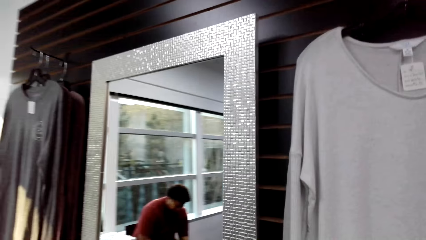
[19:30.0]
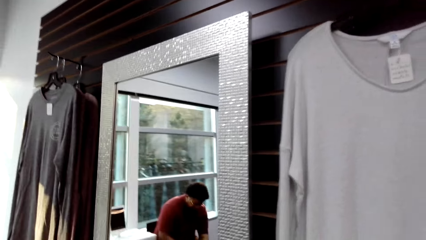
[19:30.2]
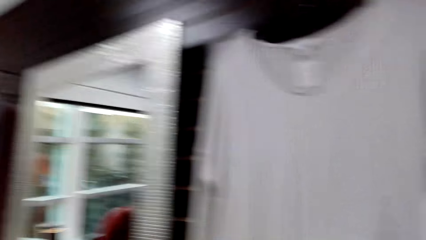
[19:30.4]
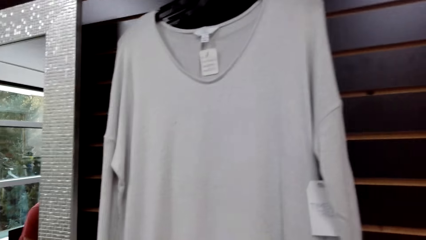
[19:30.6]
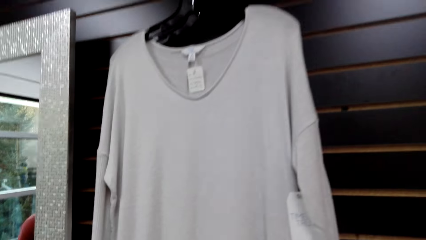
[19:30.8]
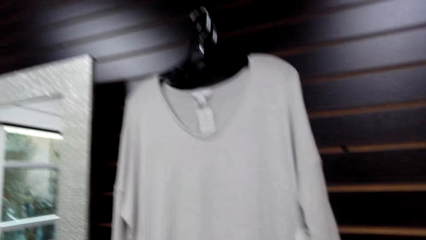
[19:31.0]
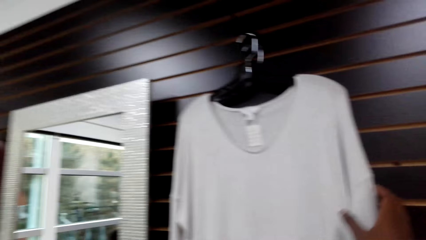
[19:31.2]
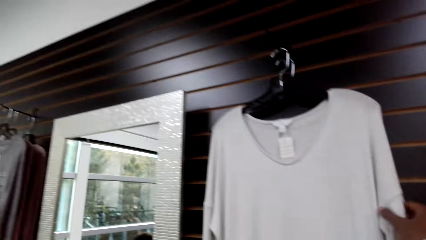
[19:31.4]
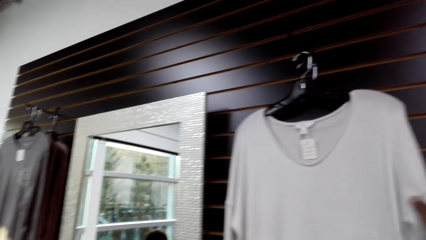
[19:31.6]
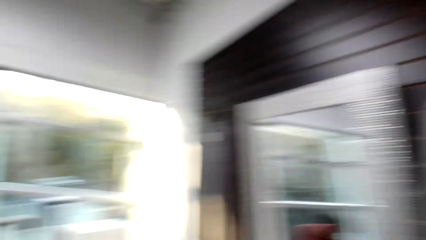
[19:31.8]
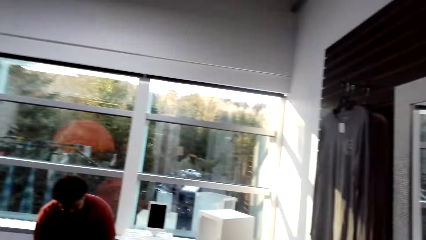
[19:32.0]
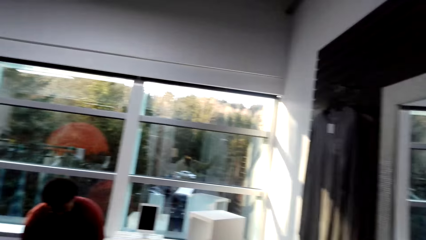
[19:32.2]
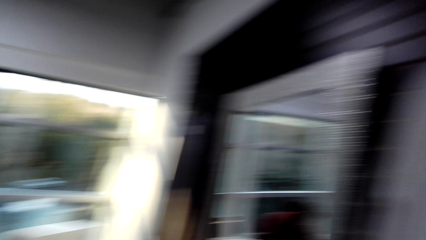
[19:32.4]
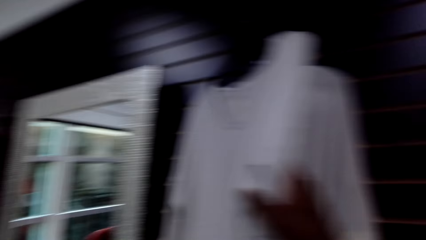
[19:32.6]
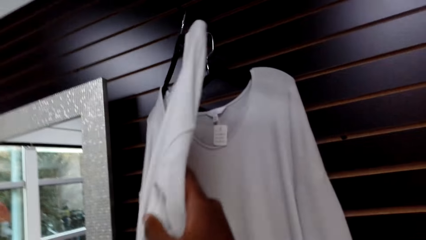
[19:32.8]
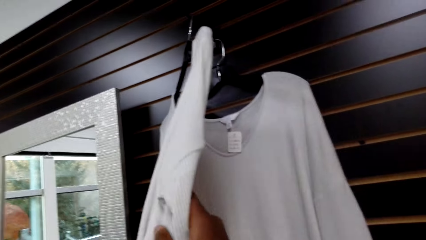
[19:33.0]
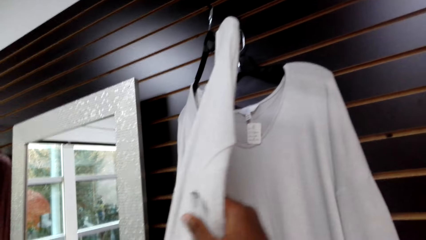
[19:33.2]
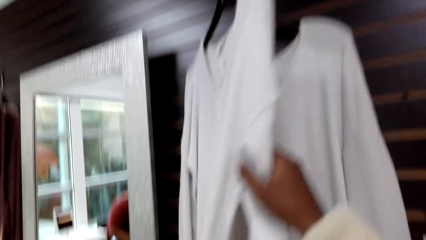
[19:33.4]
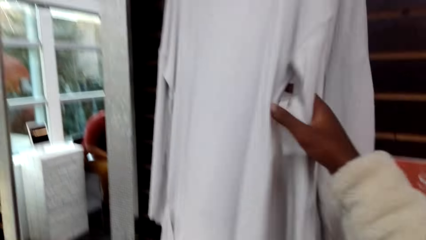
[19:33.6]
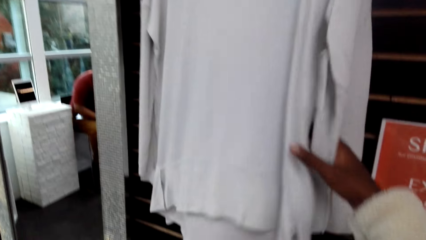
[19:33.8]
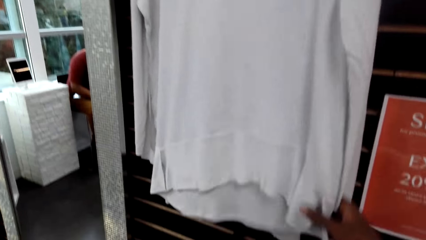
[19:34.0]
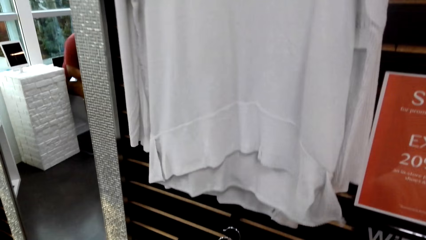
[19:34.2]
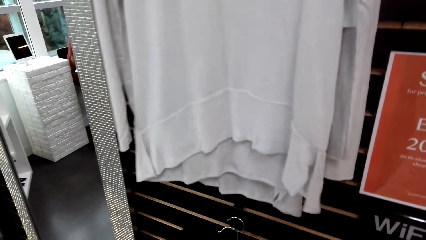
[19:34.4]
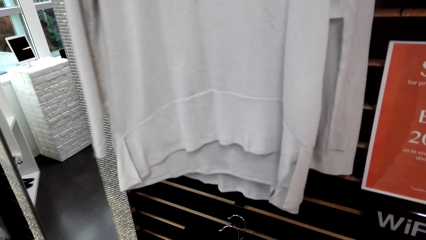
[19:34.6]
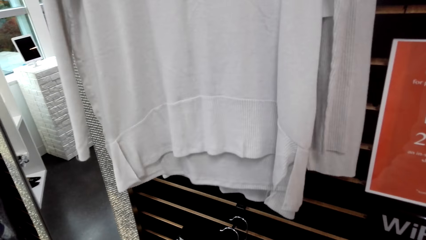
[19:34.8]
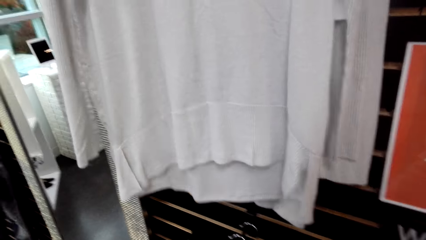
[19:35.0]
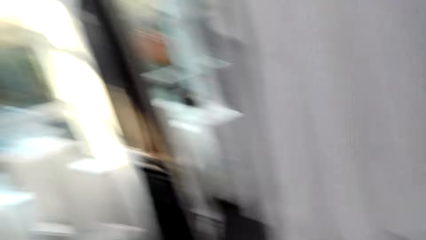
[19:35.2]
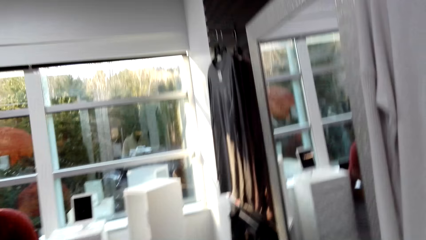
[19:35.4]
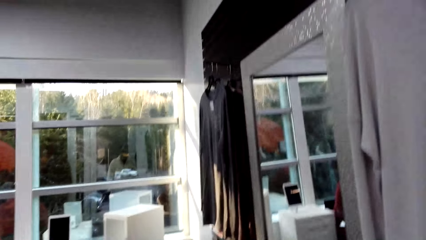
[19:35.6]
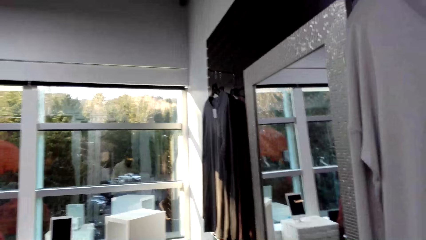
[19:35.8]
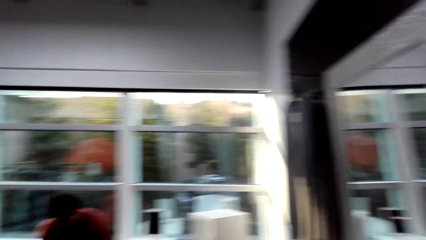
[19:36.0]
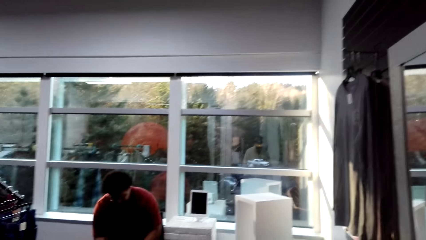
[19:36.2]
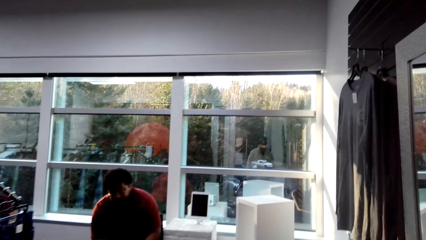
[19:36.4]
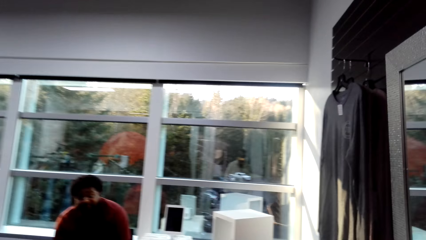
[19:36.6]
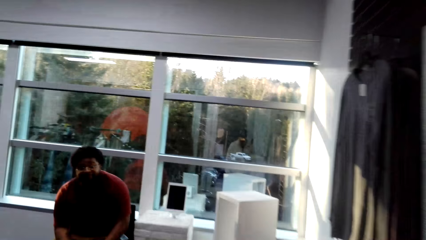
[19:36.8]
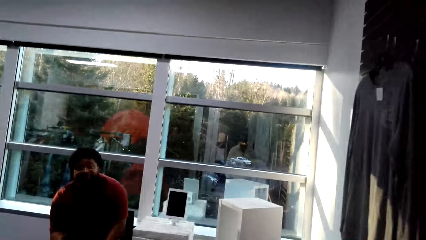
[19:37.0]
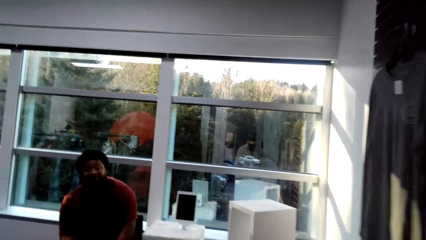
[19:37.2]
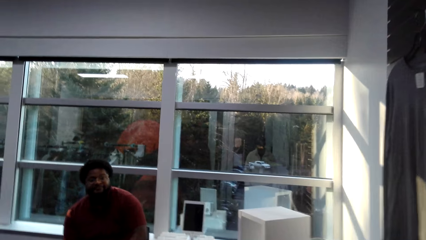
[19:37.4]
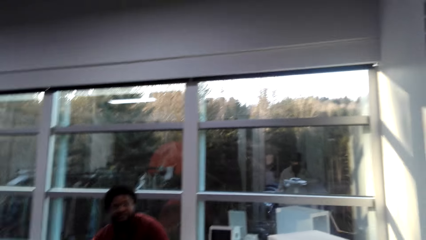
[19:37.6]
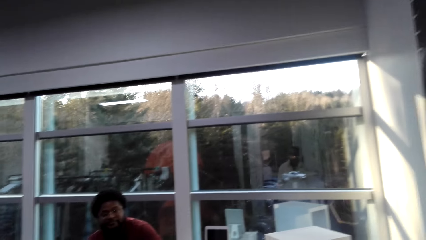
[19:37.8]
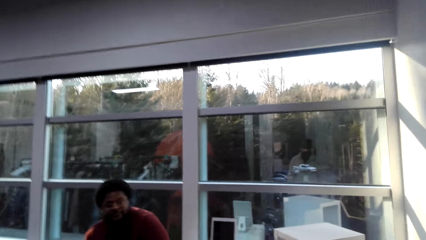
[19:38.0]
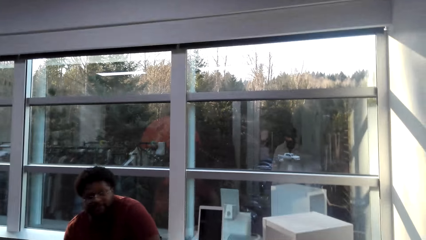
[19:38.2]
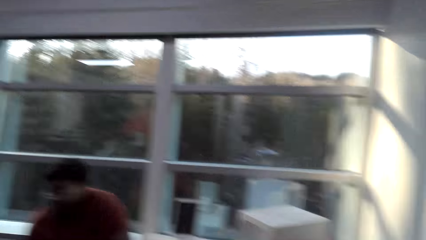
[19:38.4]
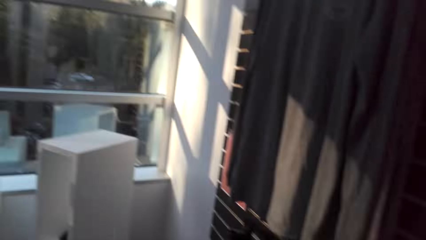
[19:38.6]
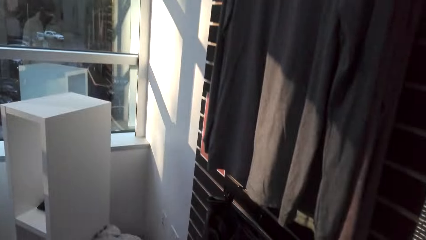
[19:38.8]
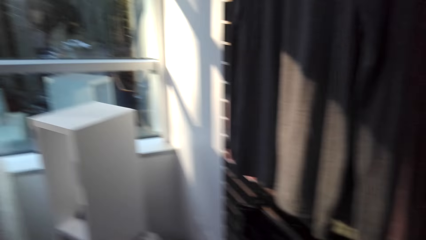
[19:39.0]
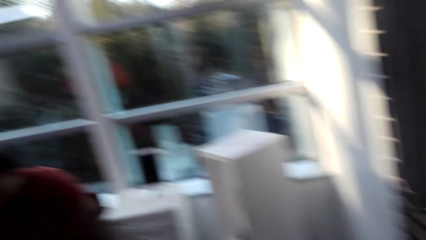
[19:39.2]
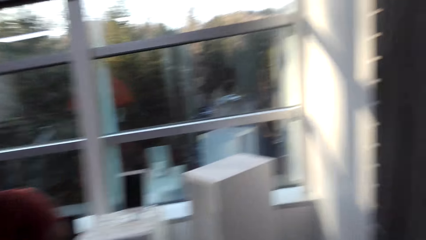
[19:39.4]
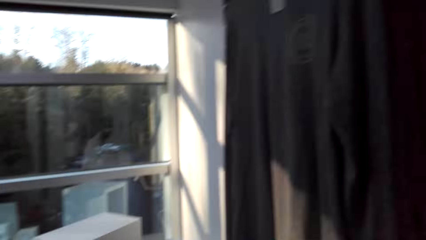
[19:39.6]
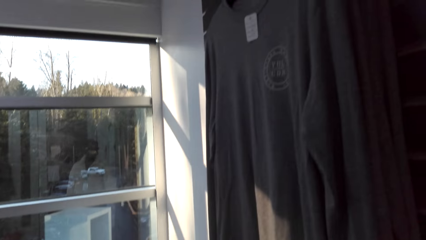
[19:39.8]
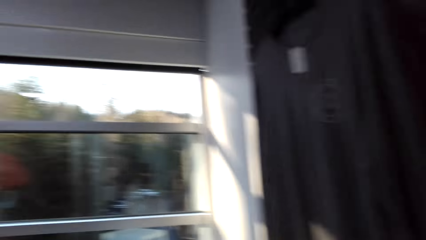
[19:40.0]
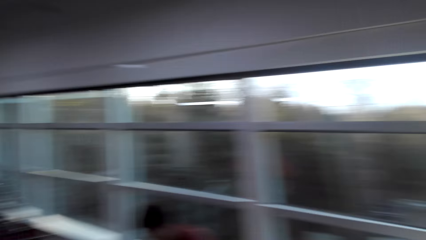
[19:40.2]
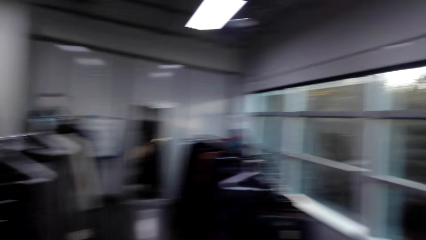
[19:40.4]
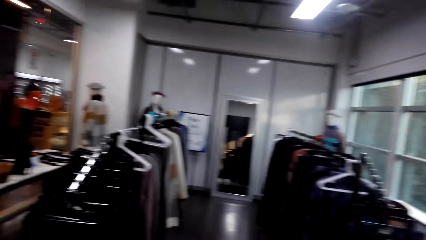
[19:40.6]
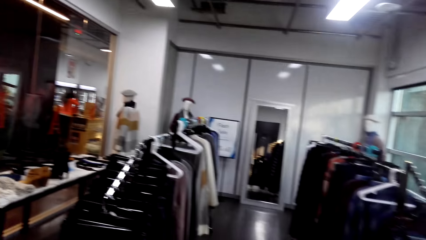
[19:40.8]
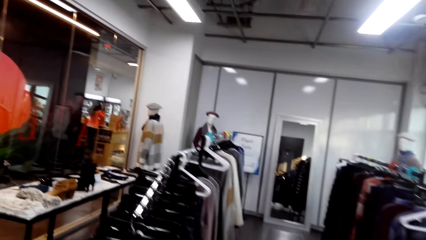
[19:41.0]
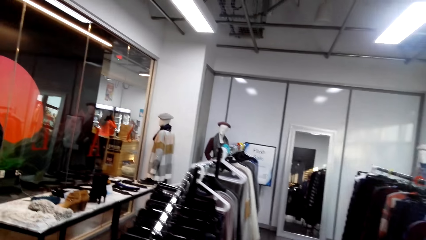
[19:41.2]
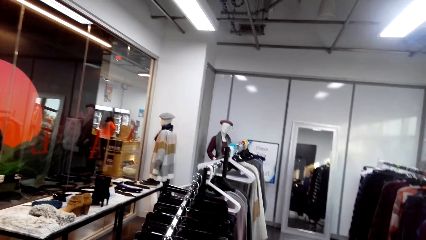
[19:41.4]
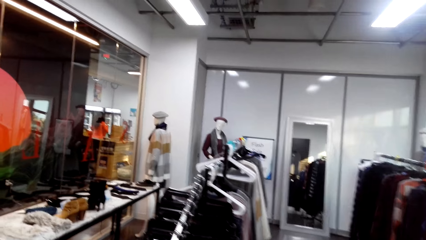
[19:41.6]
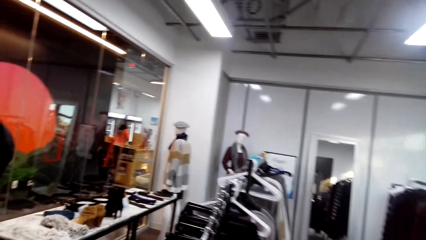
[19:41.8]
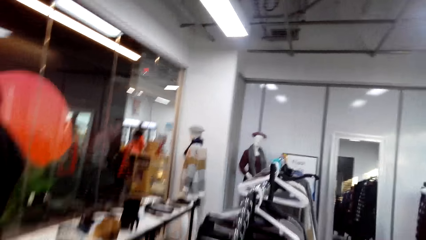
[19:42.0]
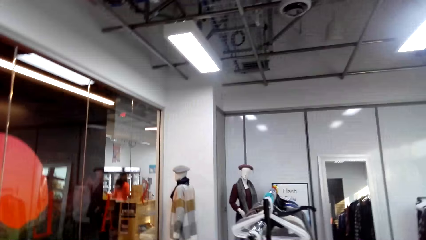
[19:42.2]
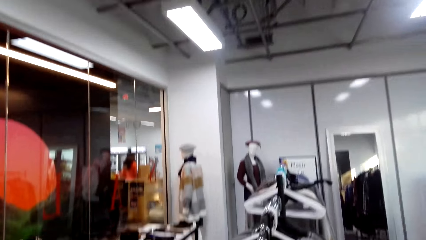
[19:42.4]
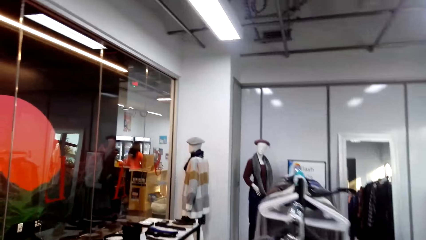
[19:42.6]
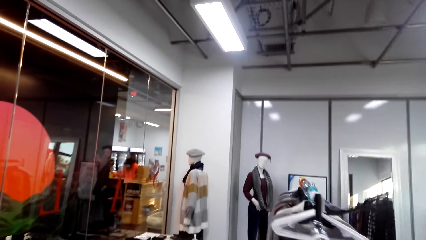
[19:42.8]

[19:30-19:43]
The camera wearer looks around. They hold a dress shirt. They look at clothes. They look around. They look at a cashier. They dialogue with the cashier. They walk around. They look around.

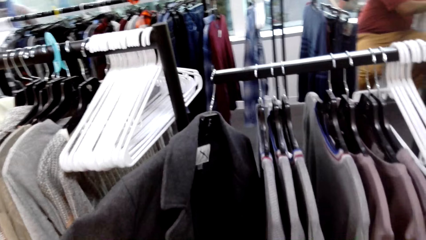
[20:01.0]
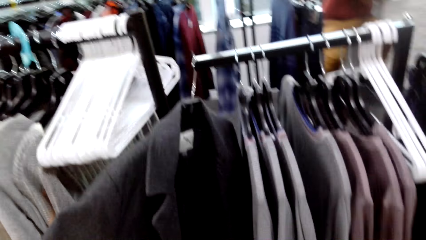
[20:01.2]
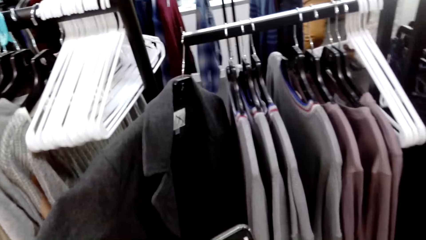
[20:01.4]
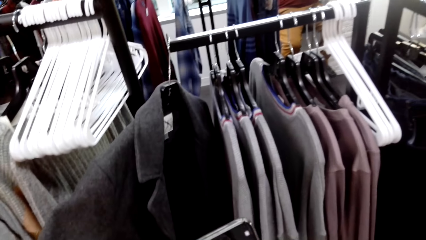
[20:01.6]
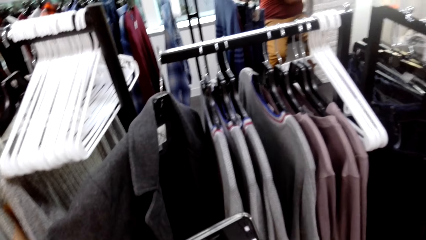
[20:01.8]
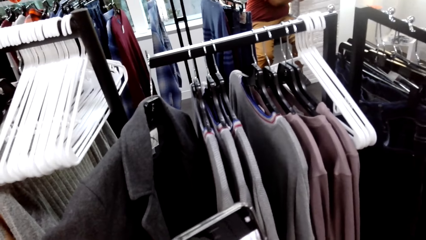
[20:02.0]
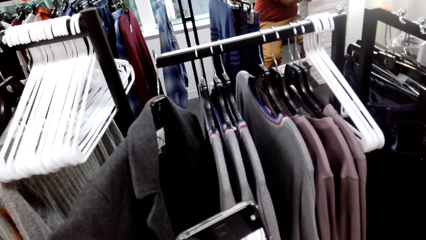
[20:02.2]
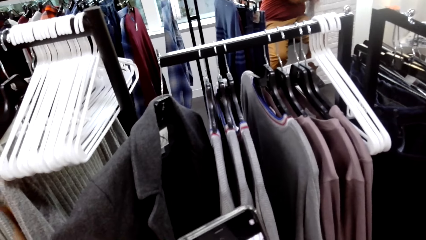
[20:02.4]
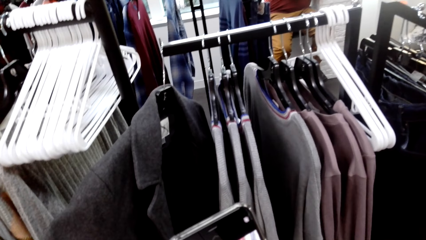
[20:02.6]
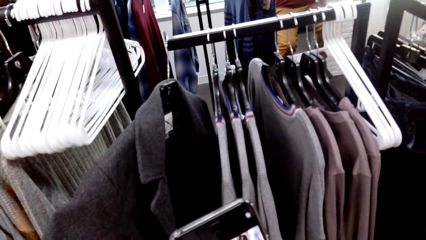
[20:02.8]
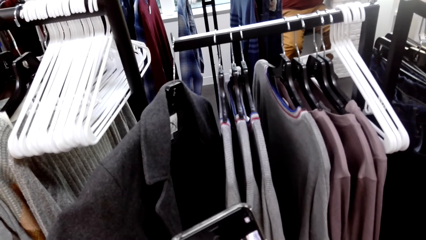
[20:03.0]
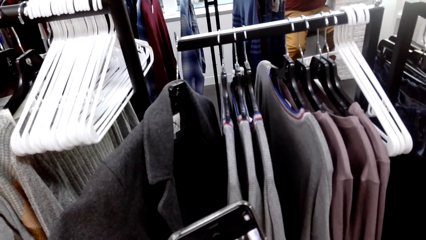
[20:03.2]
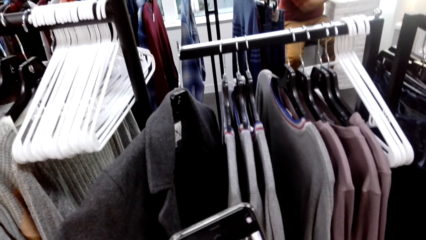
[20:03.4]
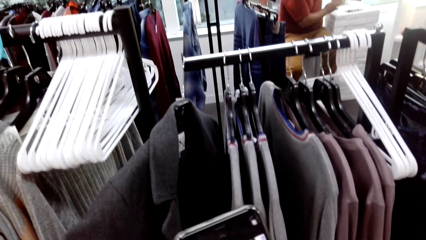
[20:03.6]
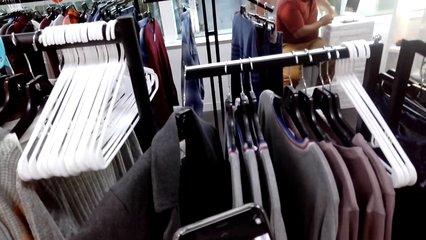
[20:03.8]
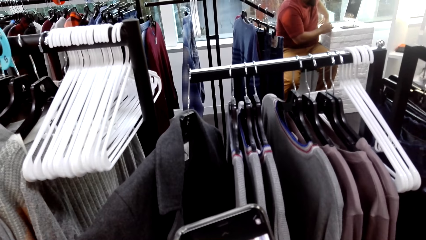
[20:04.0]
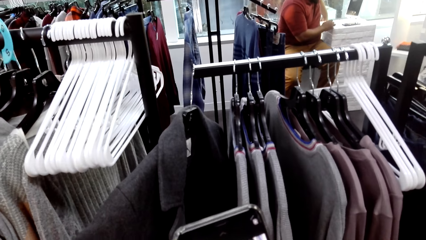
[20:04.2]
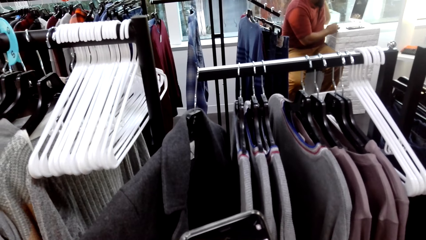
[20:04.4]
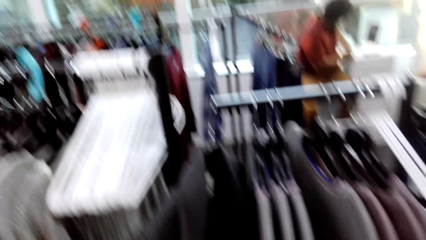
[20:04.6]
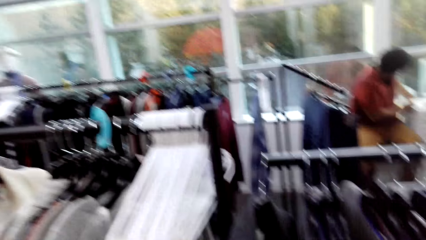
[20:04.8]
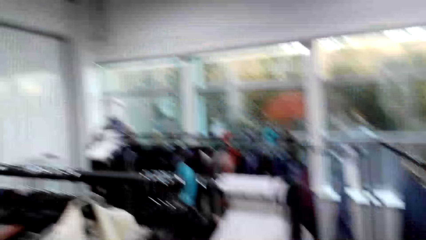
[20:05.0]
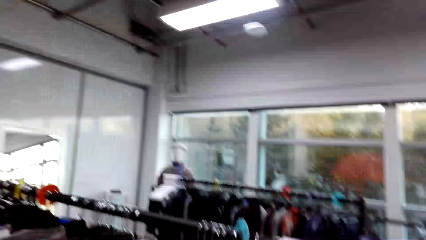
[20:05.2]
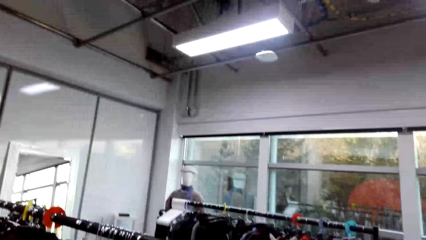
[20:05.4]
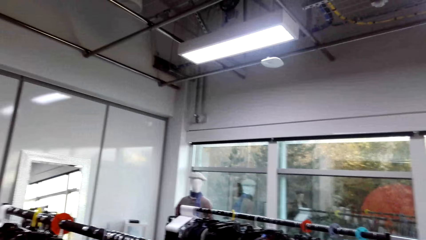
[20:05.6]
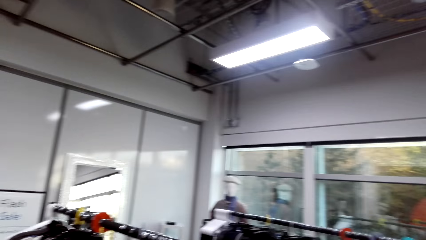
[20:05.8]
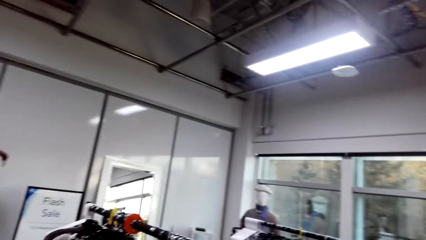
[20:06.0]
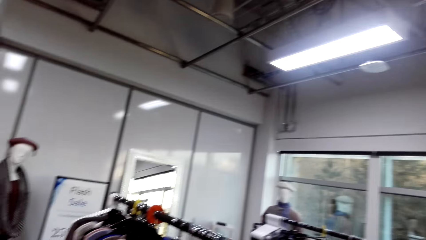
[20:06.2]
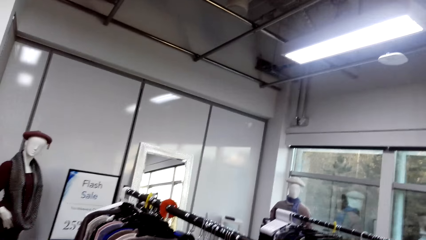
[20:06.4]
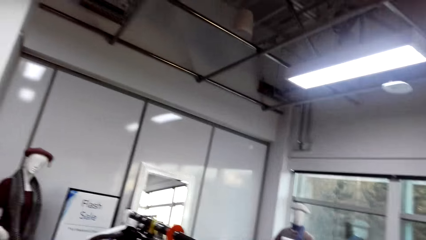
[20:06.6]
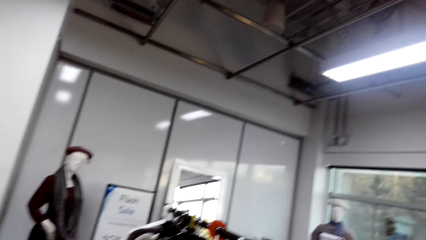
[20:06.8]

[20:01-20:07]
The camera wearer captures a picture with a phone. They hold a coat. They look around. They move clothes.
